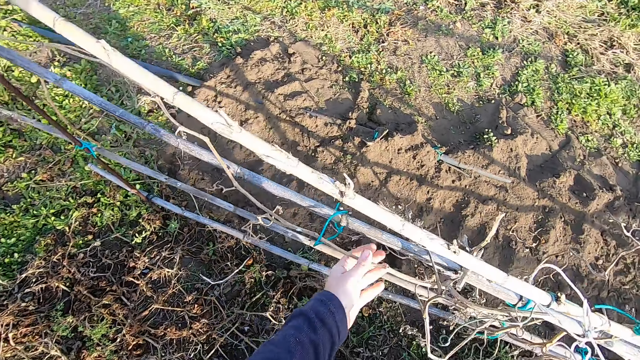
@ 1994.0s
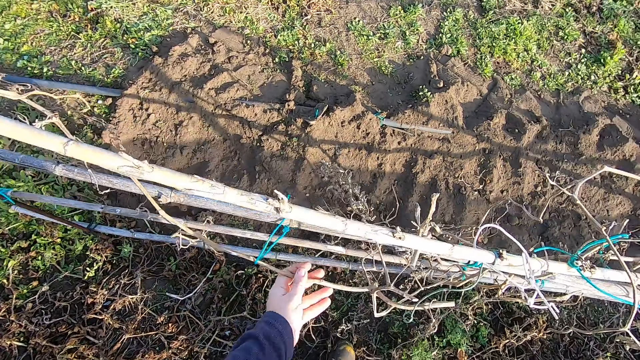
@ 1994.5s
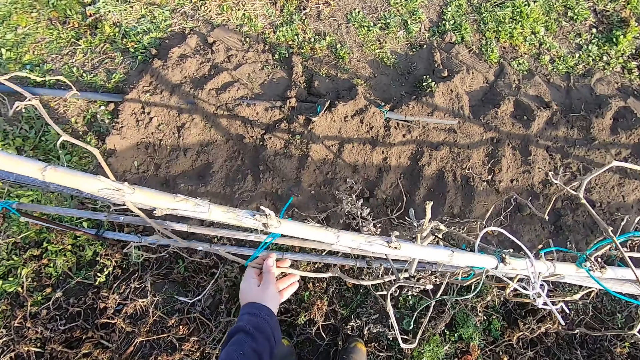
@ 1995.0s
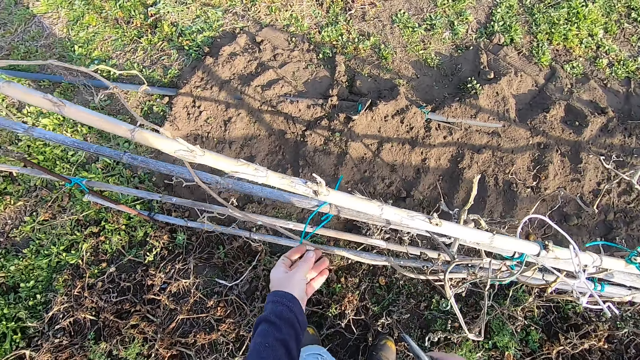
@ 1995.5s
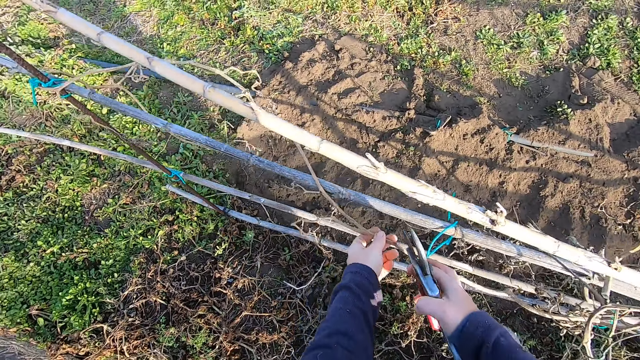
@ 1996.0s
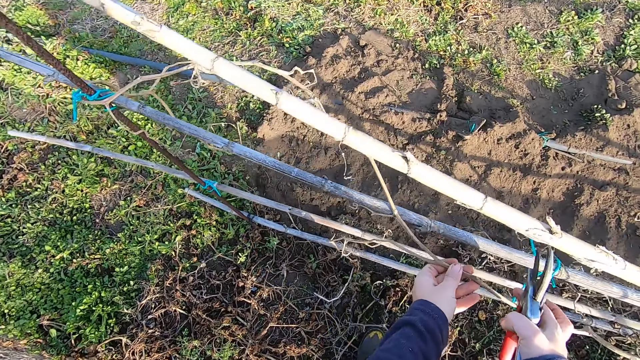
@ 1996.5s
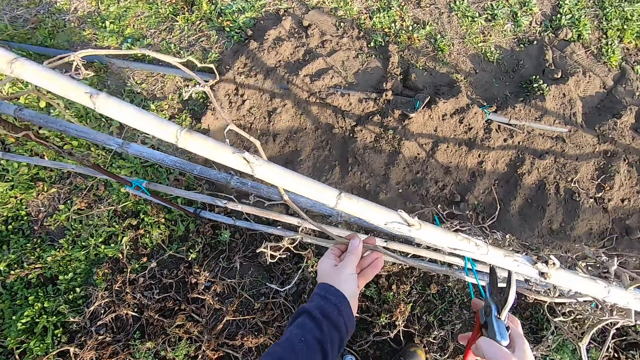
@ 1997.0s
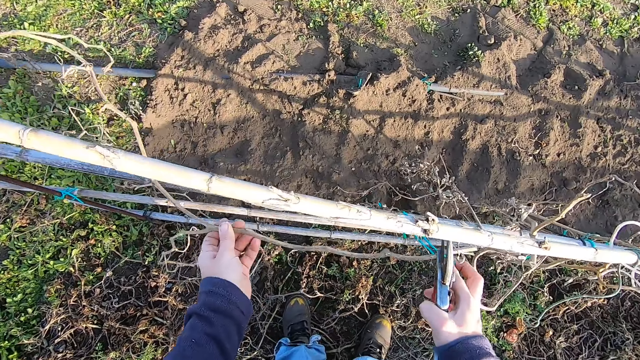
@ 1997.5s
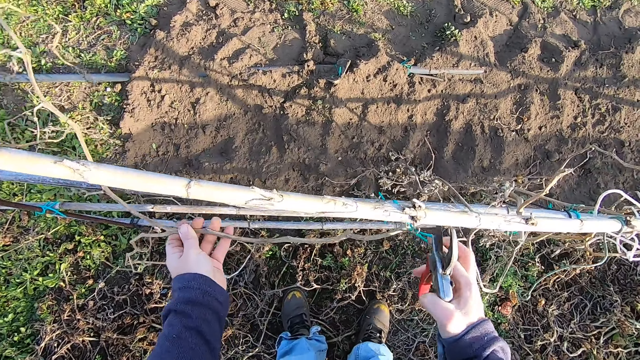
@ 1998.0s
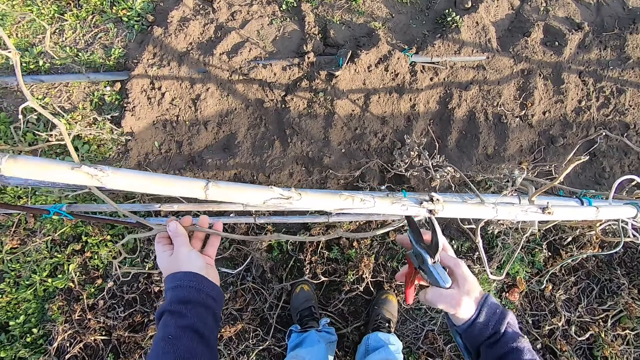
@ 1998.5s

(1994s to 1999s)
The camera wearer holds the dried plant with his left hand. He holds out a rope from the bamboo fence with his right hand. He pushes the rope to his right.
